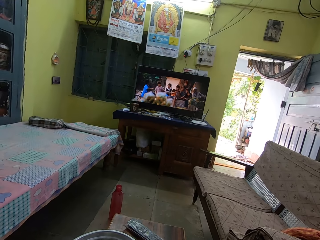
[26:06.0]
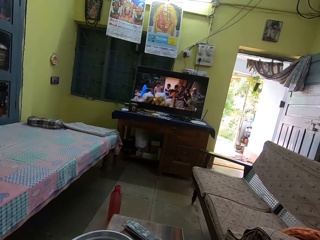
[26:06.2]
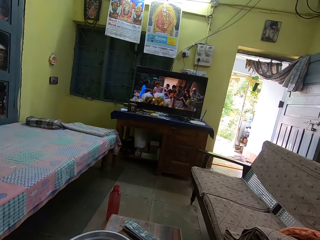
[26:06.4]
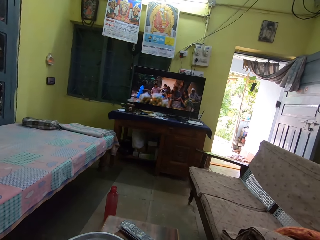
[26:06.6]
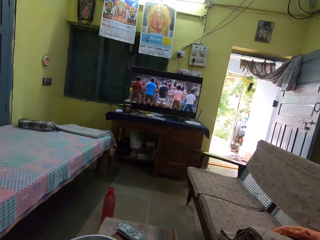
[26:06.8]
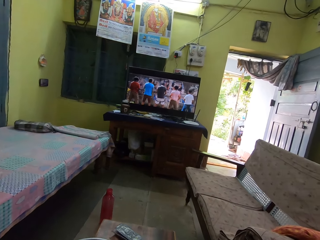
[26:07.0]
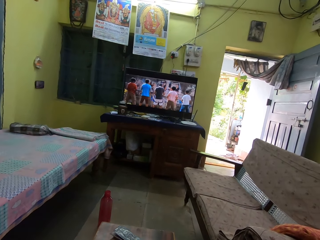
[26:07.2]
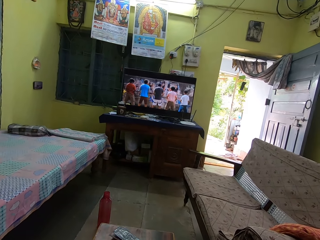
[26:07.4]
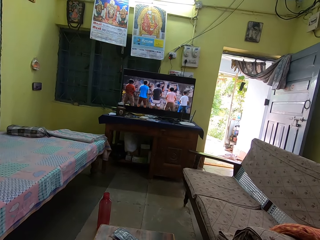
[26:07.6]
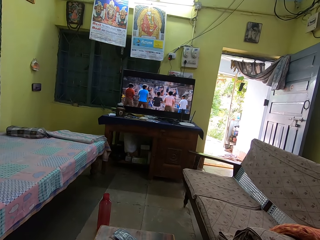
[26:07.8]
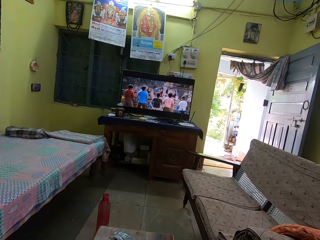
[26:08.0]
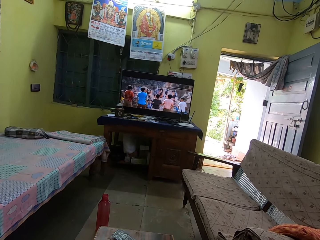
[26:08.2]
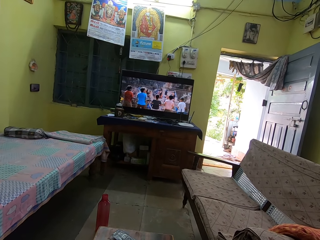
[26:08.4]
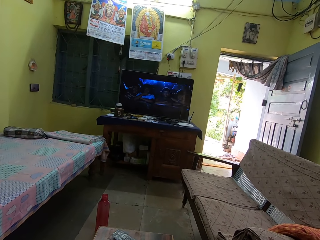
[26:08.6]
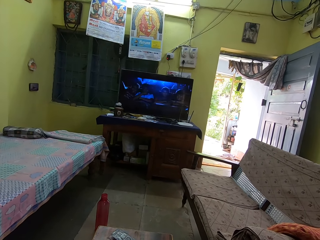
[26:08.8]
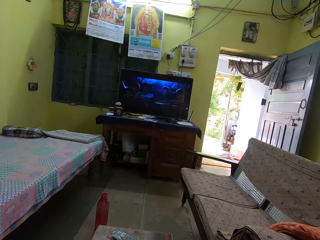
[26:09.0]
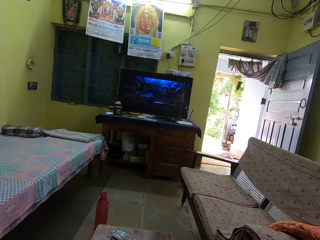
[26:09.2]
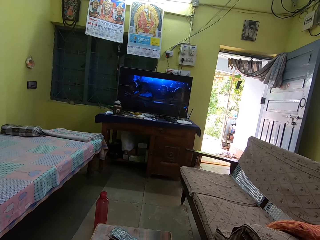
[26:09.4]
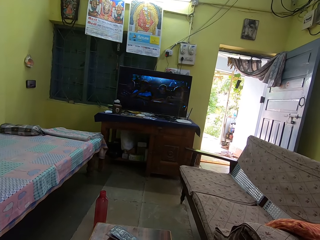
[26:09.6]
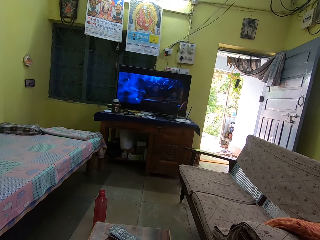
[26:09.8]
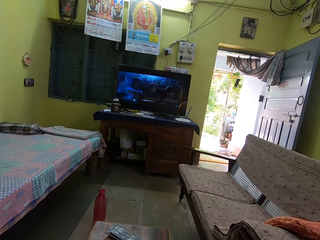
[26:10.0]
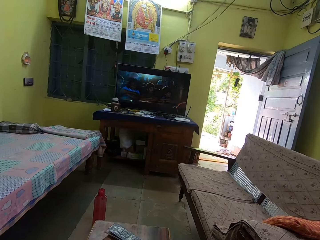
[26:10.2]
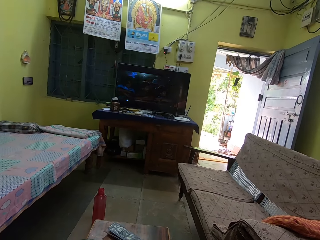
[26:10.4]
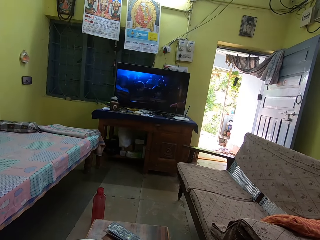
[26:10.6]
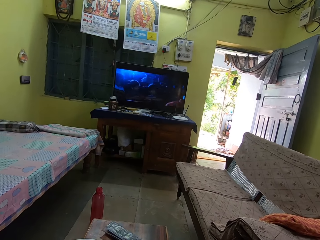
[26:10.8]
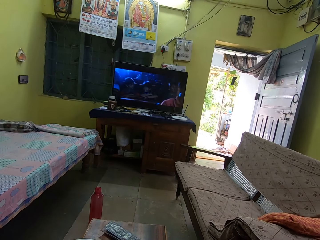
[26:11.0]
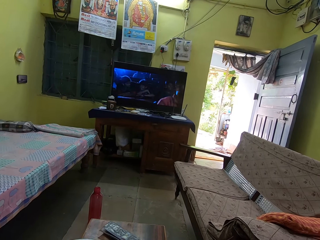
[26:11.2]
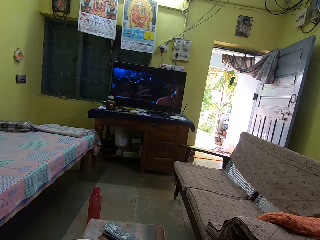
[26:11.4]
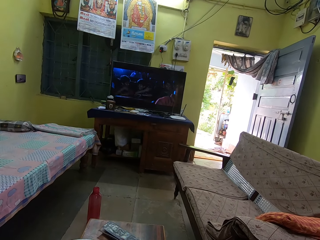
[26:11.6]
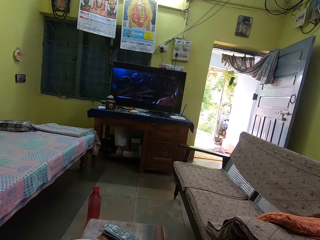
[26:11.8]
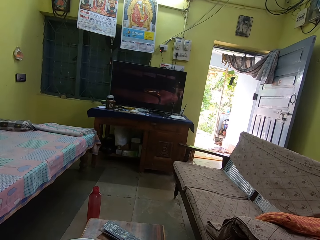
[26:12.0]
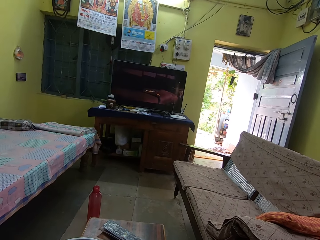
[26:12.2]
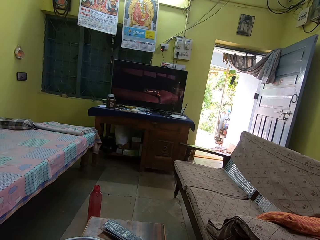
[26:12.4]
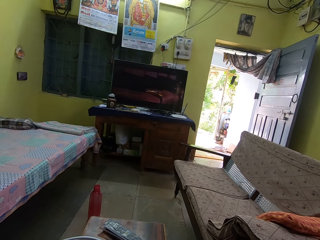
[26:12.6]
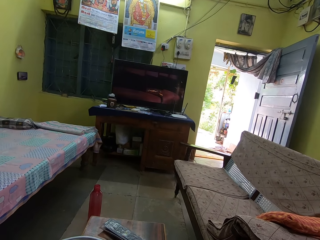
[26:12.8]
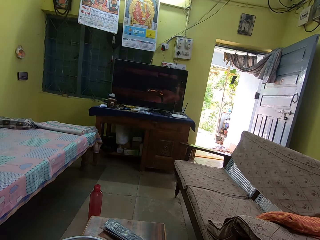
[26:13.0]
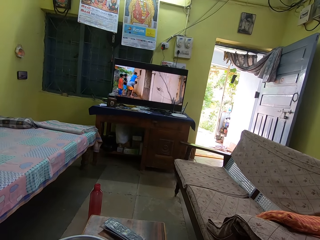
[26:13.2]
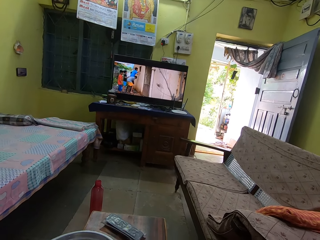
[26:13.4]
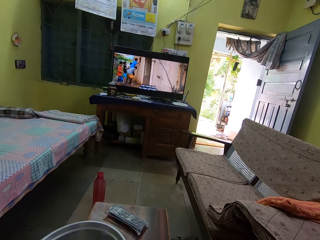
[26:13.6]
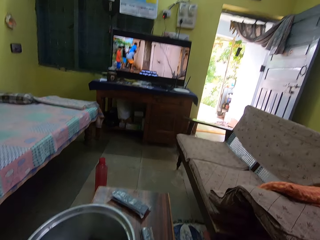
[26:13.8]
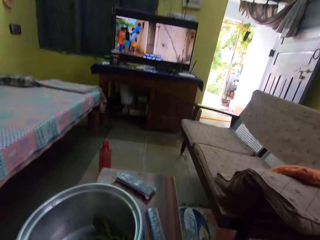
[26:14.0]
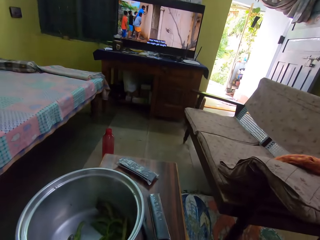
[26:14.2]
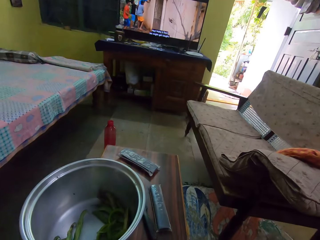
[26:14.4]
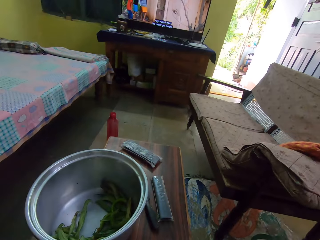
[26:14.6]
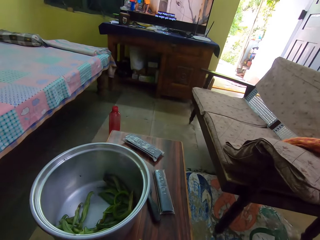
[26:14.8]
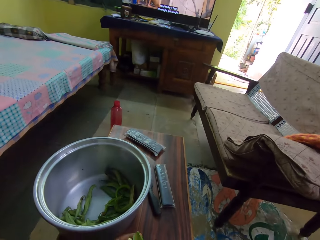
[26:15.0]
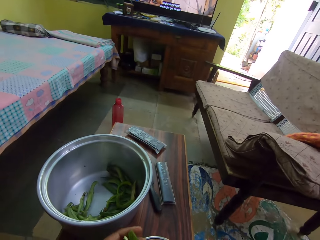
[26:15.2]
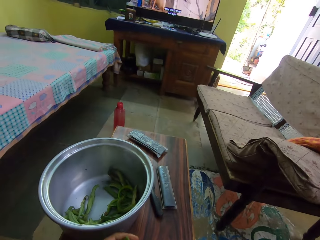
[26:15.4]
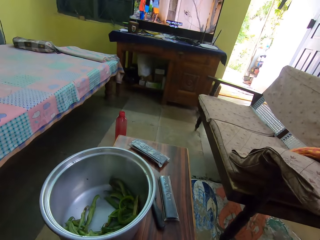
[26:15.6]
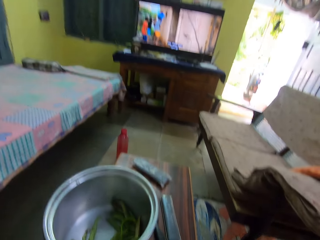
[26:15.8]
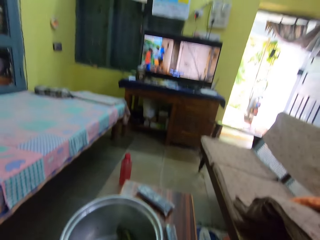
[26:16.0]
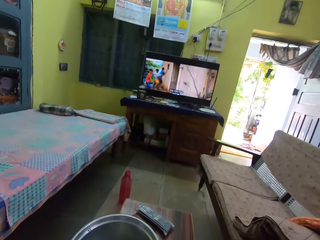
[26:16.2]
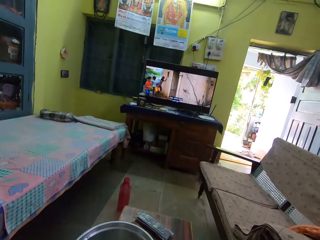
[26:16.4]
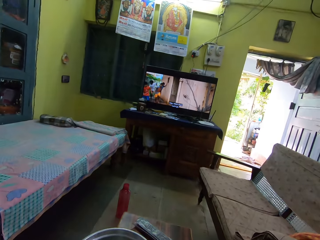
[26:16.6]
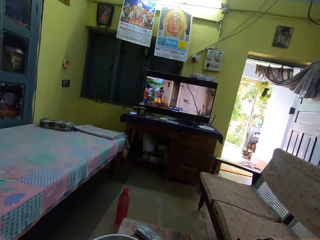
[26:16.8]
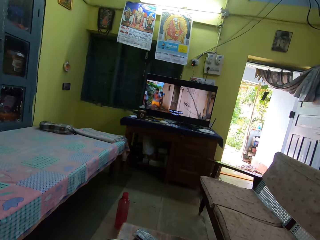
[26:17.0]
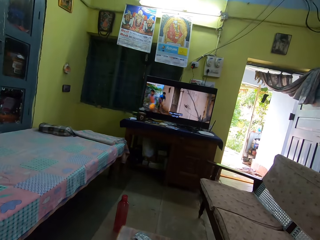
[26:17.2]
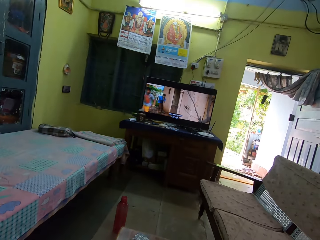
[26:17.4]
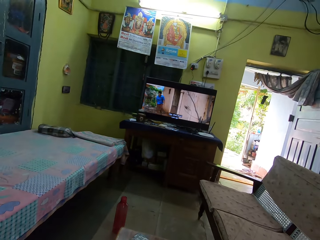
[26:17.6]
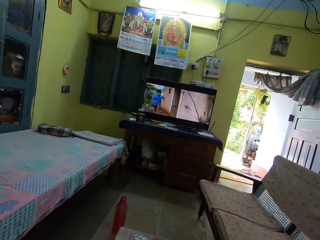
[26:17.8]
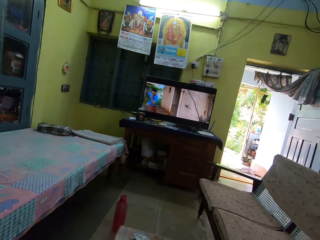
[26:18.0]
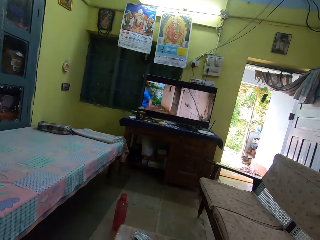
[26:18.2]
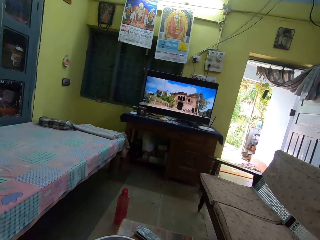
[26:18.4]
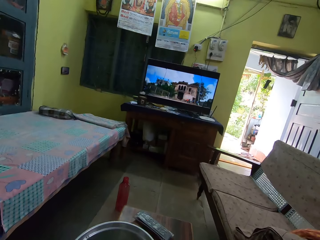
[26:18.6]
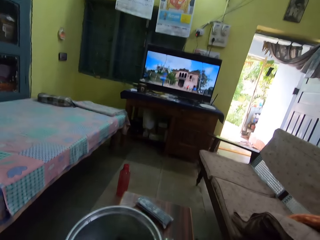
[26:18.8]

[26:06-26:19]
The camera wearer removes peas from the pod. They look at the television.

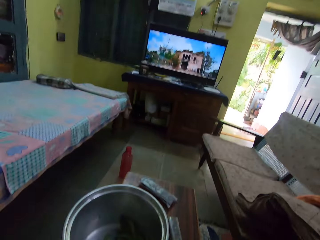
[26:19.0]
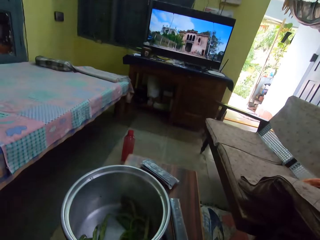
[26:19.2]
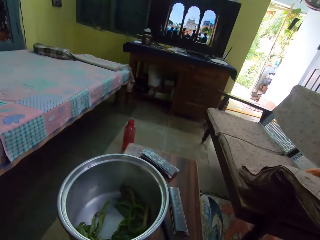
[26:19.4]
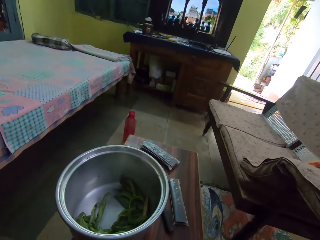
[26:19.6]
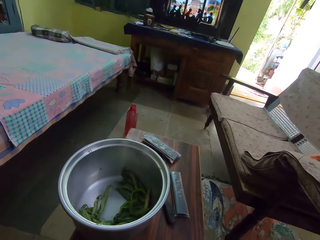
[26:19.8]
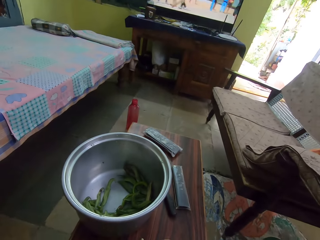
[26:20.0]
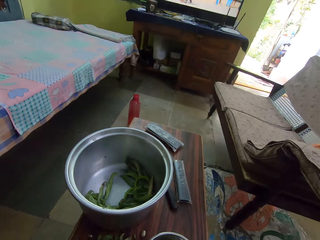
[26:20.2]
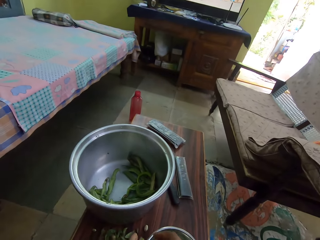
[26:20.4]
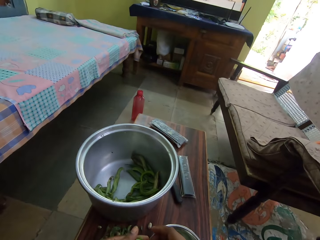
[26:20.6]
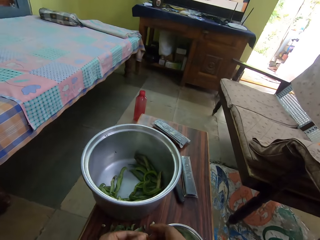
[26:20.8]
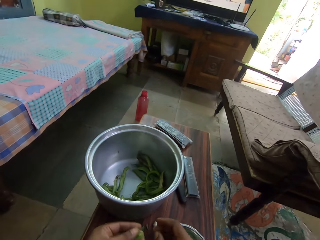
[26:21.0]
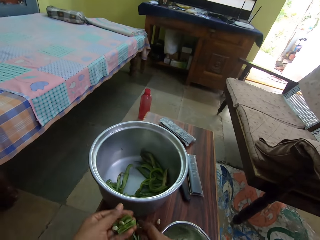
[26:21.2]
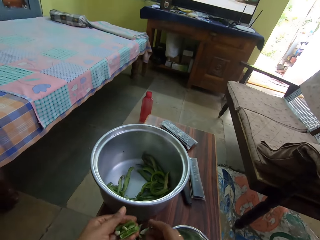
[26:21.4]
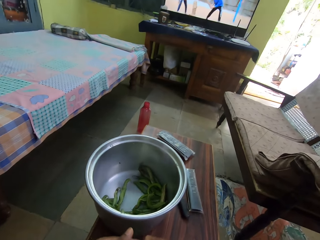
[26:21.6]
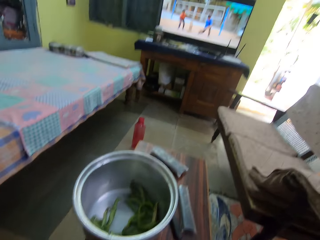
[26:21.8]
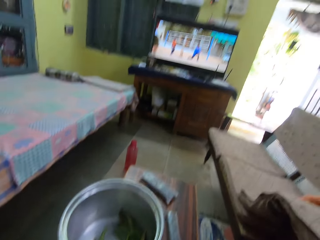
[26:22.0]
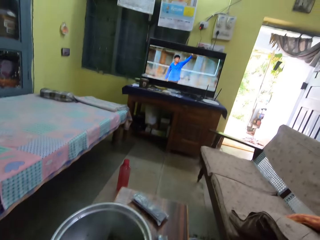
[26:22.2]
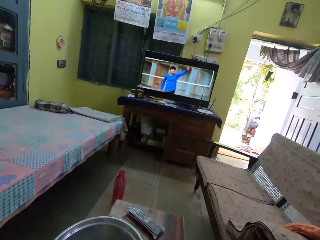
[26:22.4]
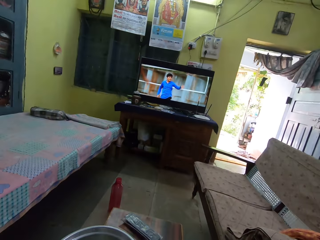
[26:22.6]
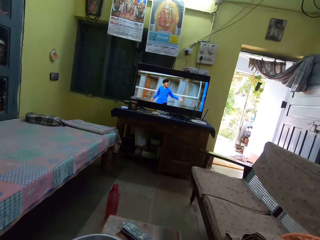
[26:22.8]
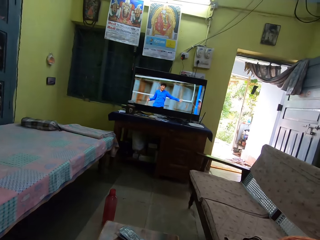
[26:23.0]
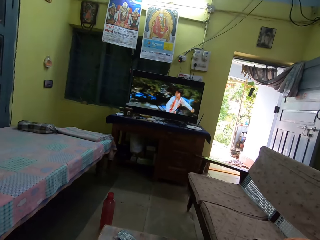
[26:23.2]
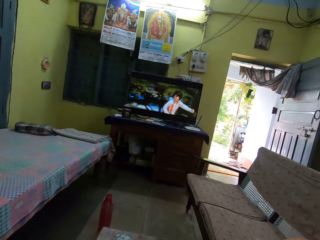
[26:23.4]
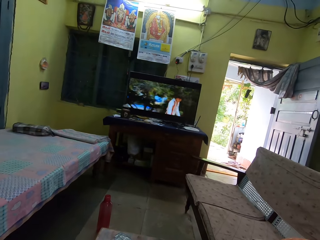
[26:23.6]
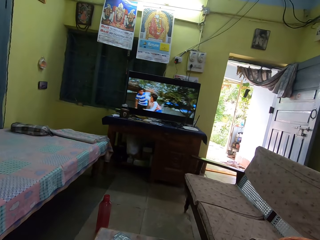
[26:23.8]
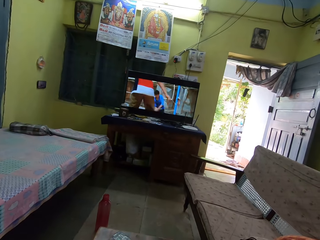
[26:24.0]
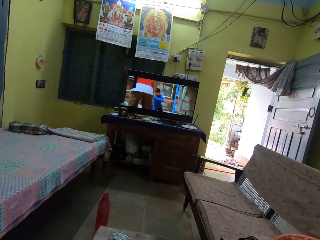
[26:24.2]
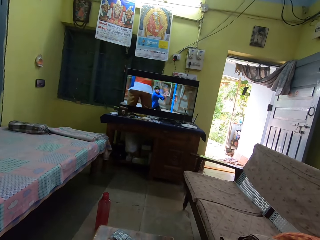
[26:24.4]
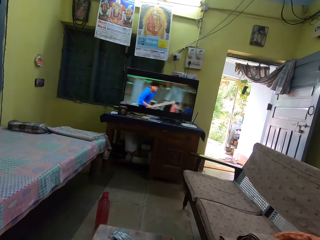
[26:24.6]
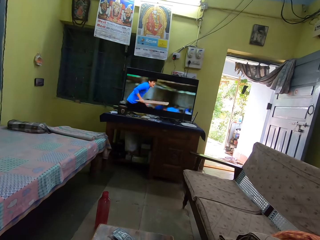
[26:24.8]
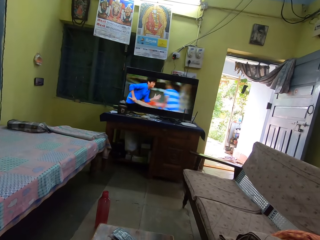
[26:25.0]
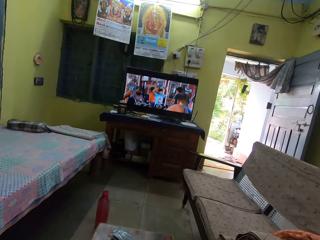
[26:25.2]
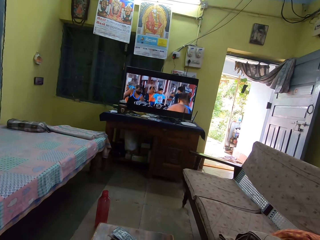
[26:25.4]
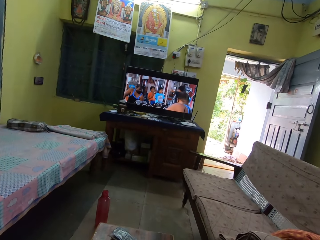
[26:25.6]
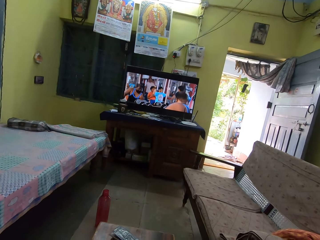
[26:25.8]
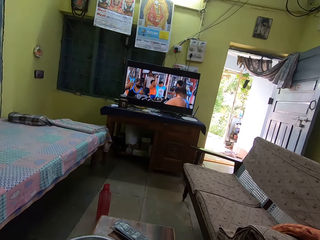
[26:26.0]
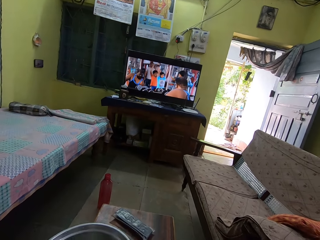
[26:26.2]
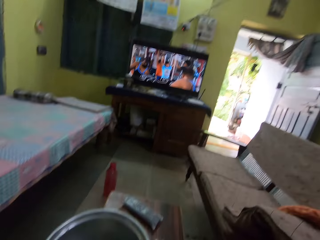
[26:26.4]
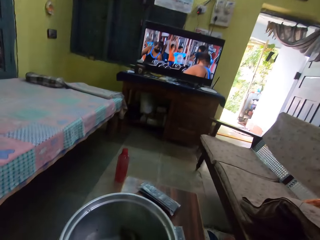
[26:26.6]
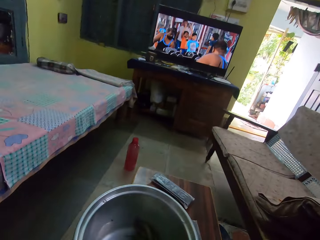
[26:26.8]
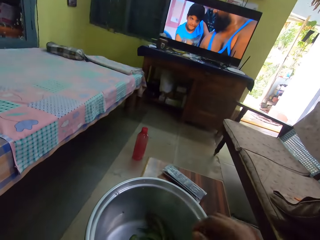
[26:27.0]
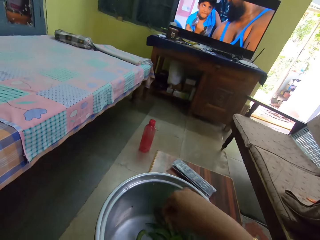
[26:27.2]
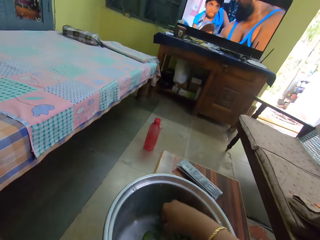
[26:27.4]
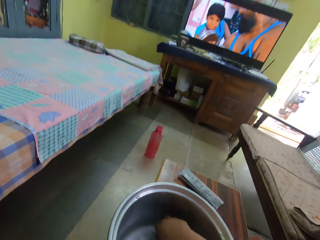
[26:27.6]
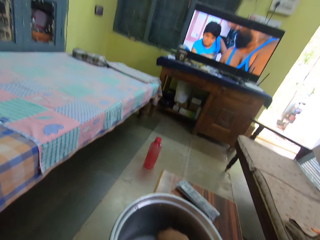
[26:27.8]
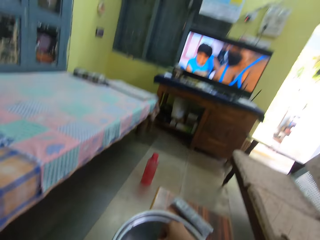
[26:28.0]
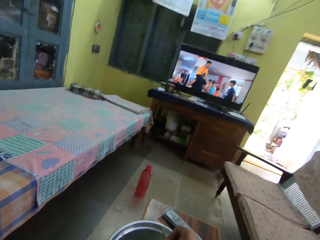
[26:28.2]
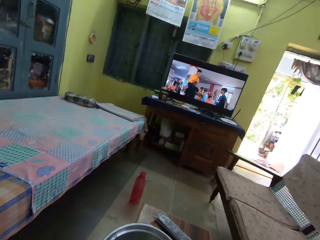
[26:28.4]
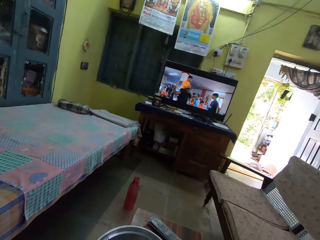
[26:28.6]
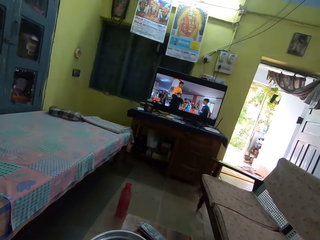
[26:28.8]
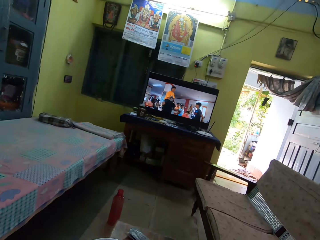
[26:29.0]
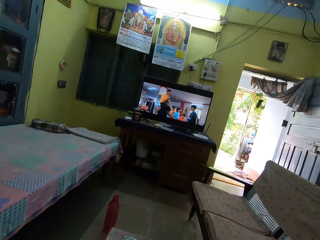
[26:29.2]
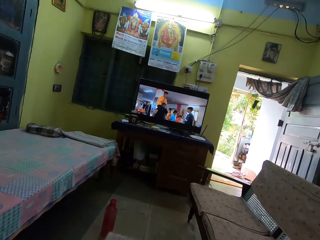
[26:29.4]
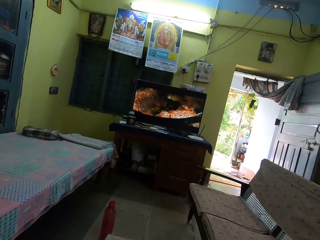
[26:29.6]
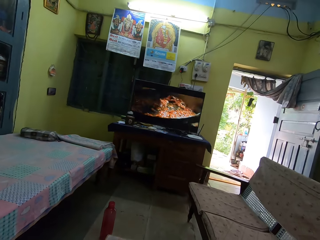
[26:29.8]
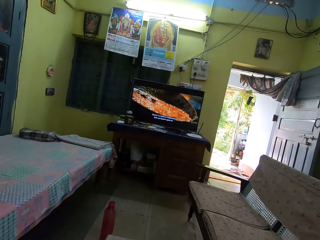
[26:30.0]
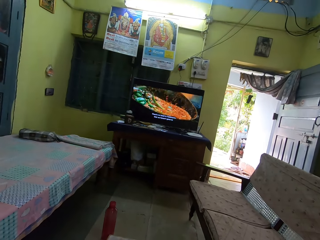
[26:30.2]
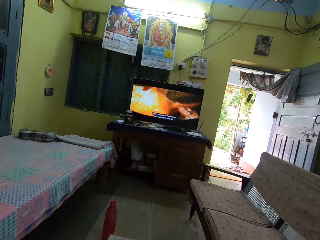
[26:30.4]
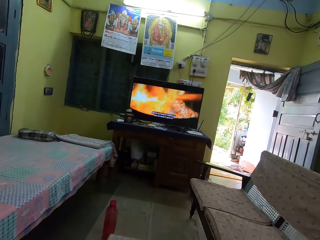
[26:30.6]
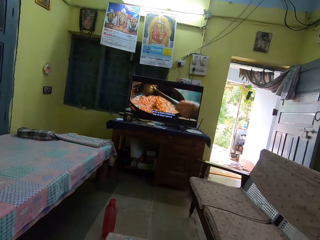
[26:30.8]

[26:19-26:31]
The camera wearer removes peas from the pod. They look at the television. They pick a pea. They look at the television.
